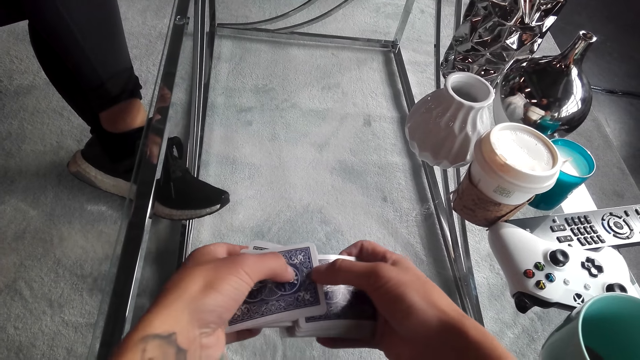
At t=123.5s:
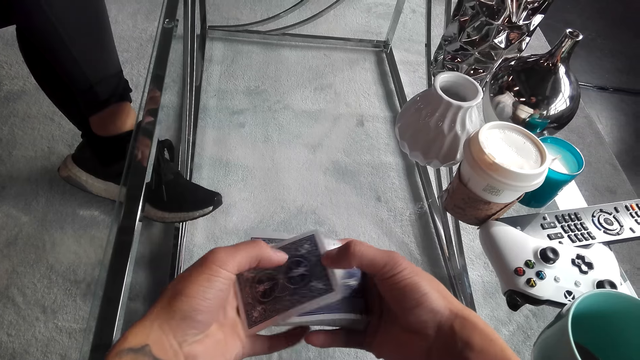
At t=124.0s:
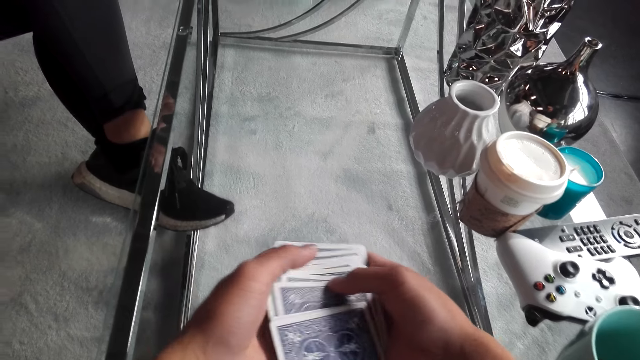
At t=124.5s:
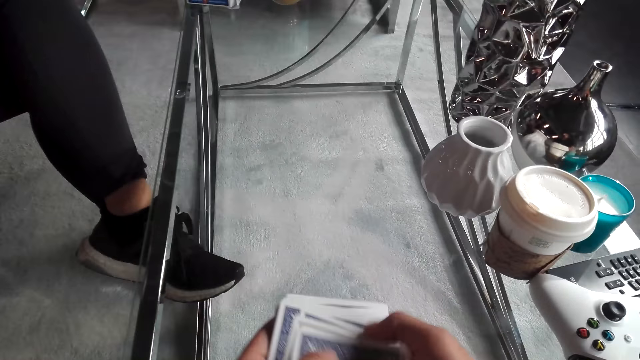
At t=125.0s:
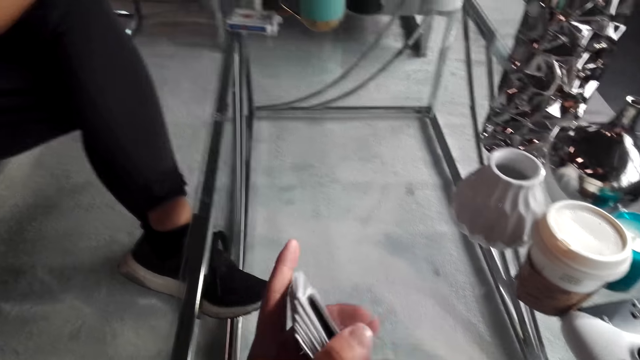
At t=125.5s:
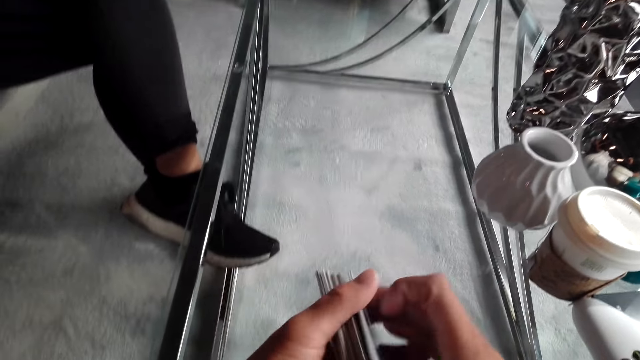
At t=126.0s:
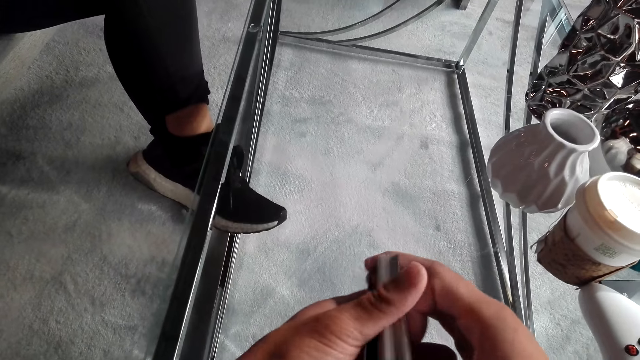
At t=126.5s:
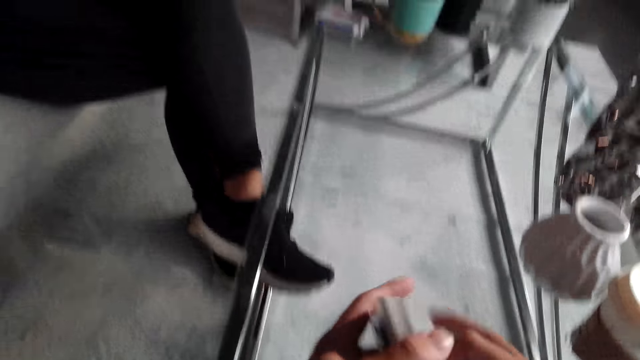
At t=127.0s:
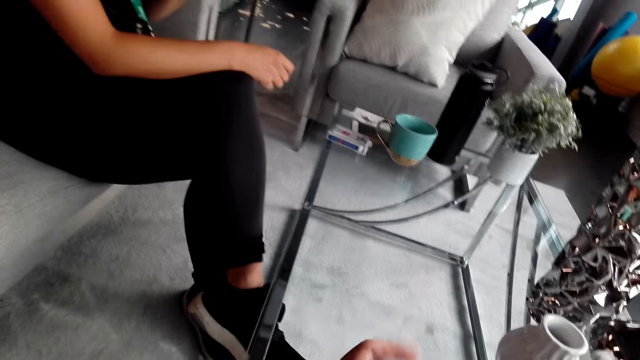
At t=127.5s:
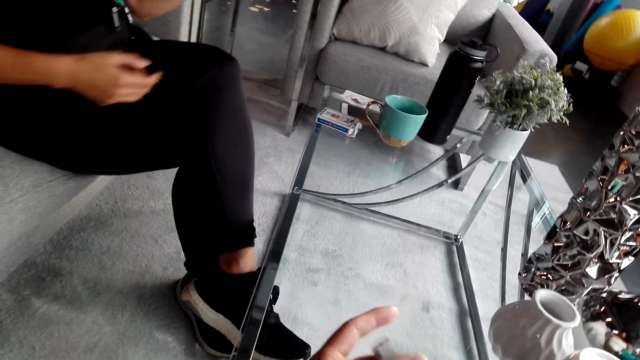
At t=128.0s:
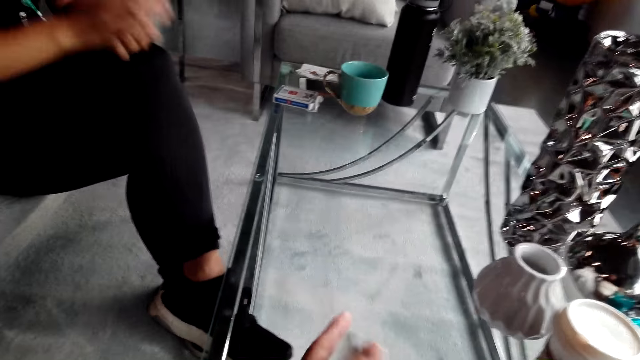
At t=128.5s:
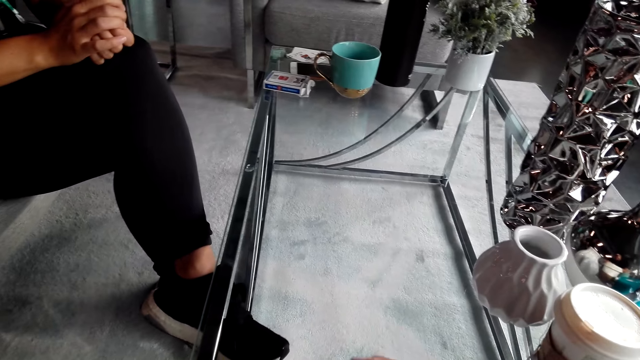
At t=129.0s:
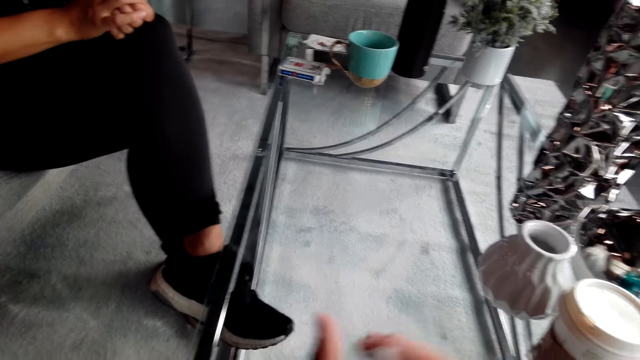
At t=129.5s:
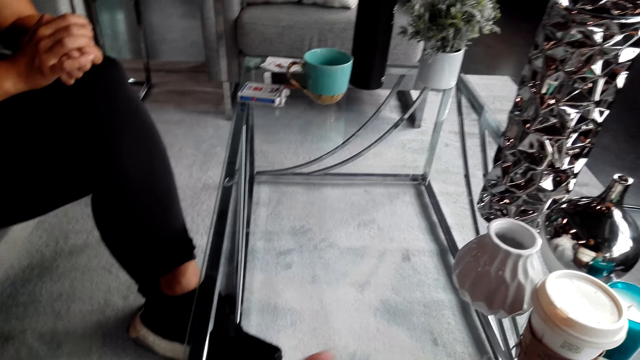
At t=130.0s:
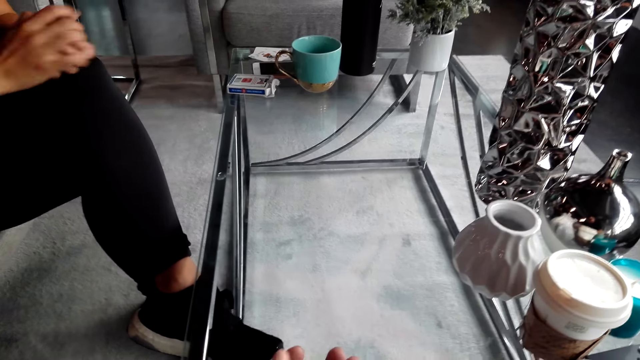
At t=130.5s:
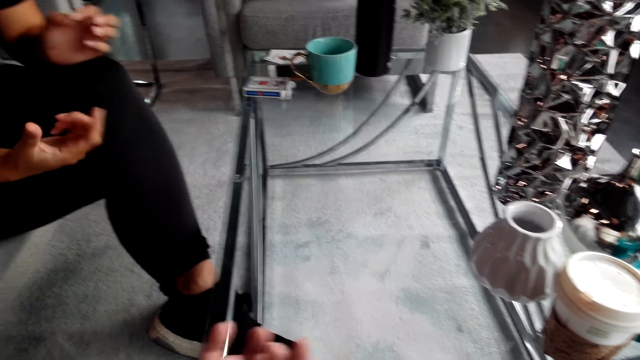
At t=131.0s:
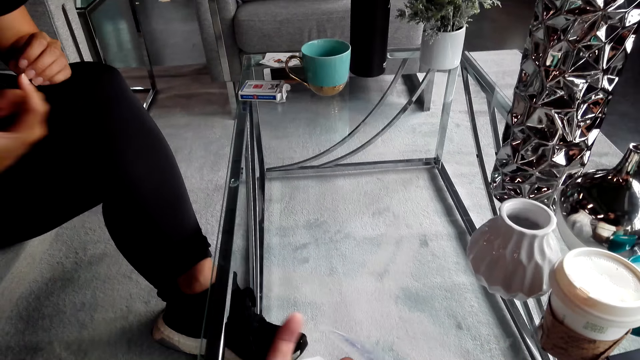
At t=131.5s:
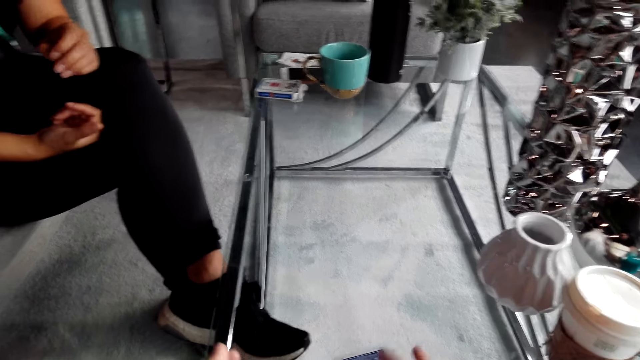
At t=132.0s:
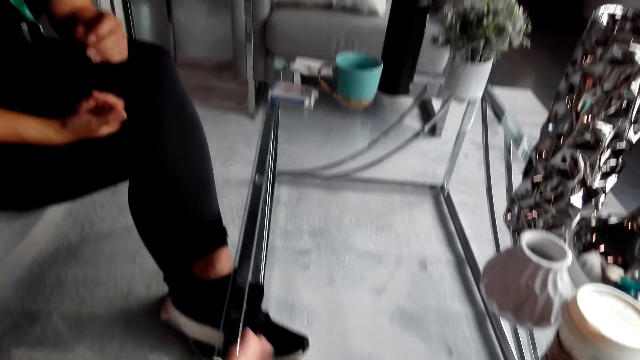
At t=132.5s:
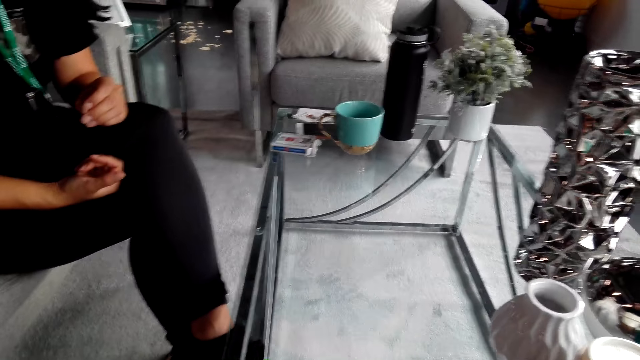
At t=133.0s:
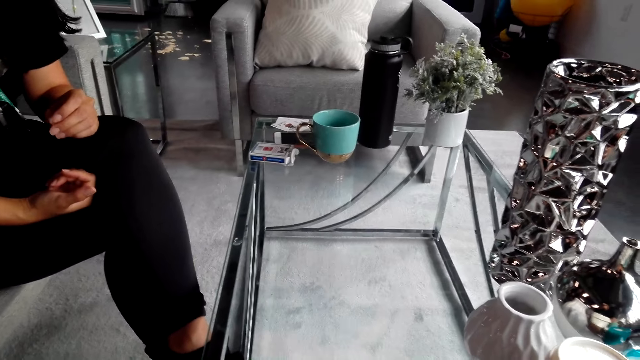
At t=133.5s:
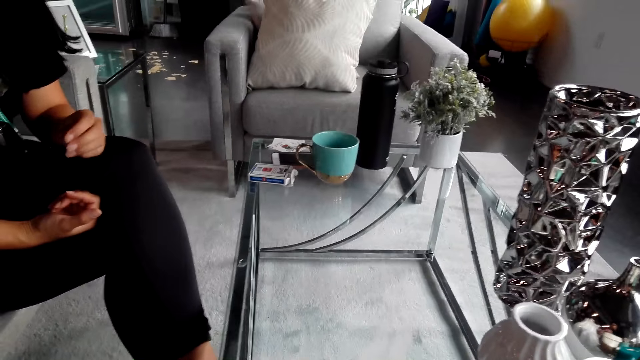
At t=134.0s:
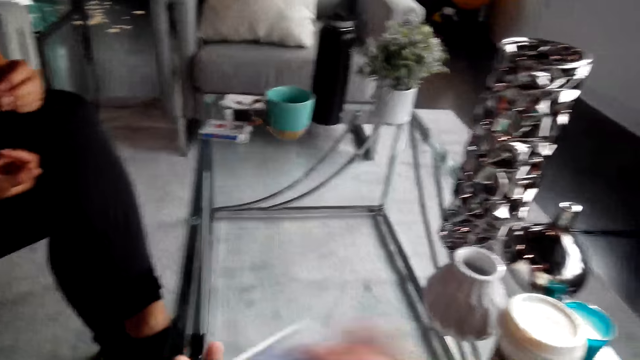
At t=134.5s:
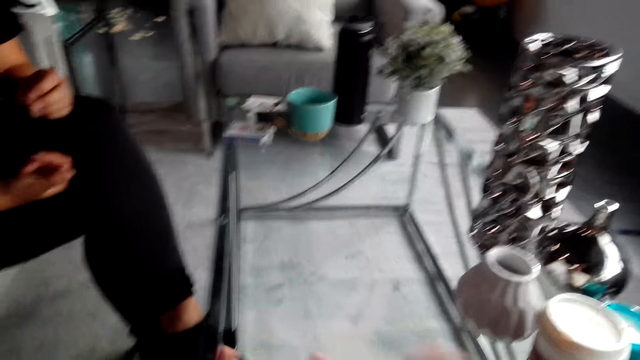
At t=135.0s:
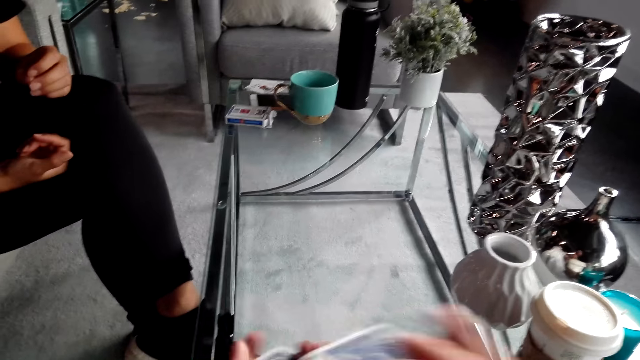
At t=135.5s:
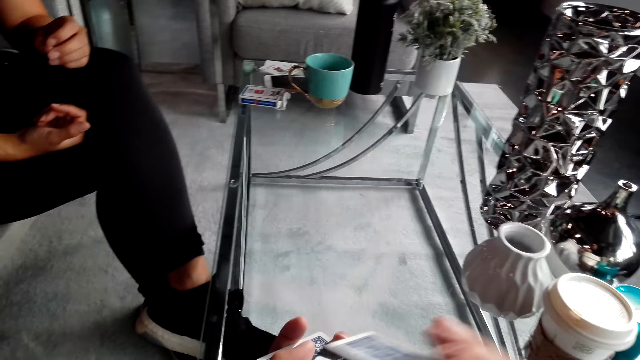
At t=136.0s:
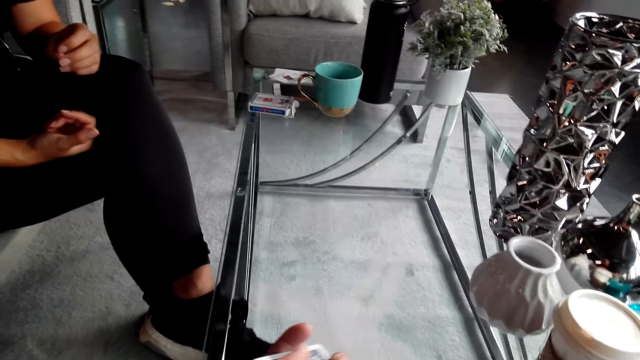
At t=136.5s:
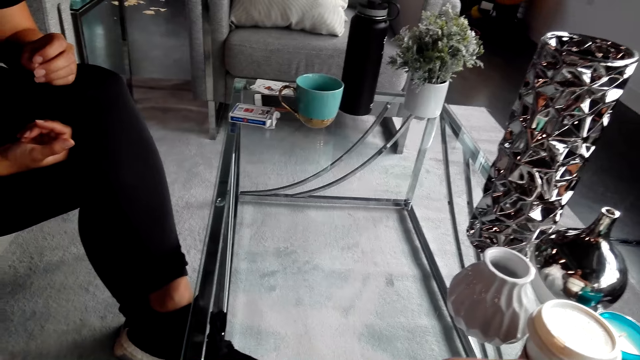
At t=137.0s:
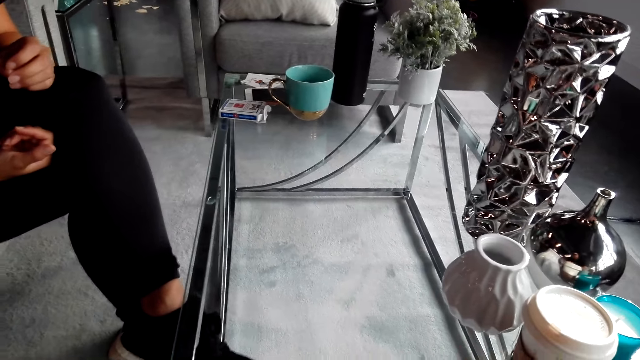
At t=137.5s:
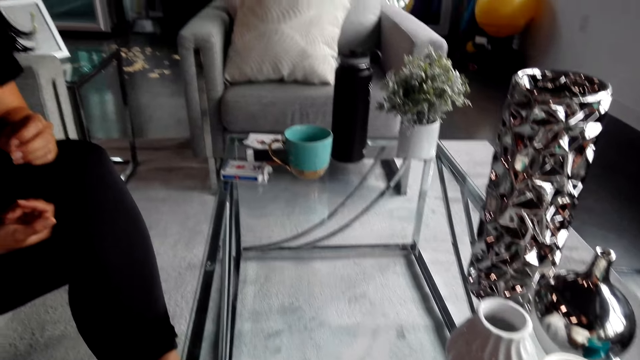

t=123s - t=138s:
The camera wearer shuffles the cards. They hold the playing cards. They turn around. They shuffle the playing cards. They turn around. A woman converses with the camera wearer. The camera wearer converses with another woman. They shuffle the cards.

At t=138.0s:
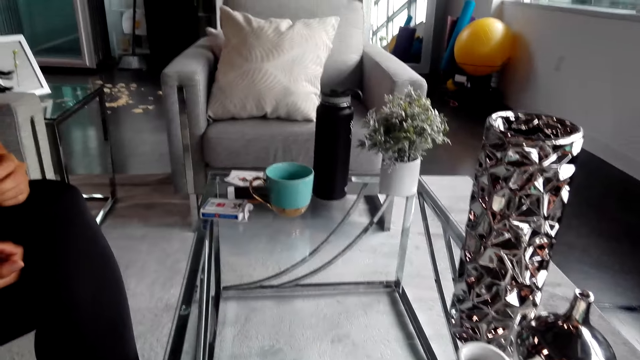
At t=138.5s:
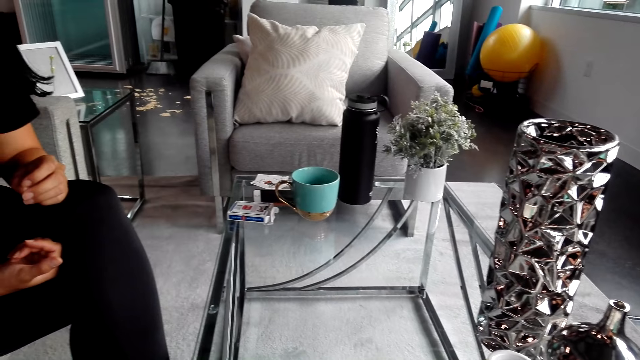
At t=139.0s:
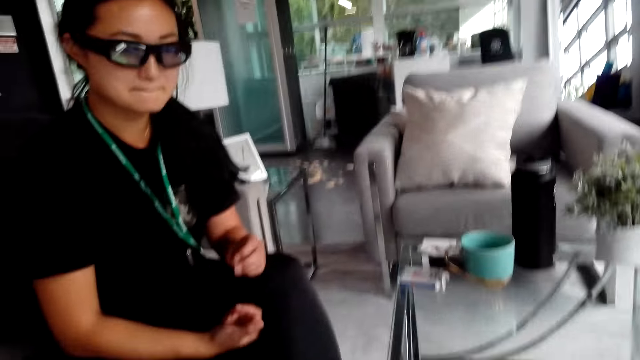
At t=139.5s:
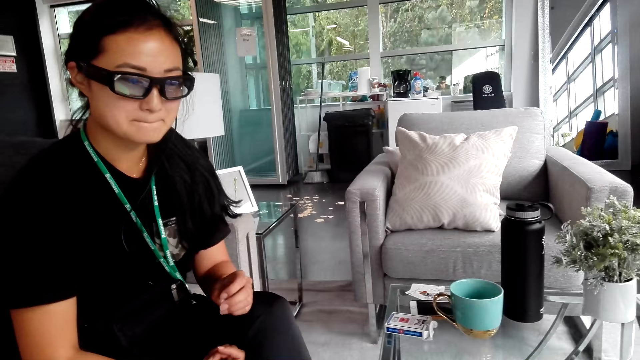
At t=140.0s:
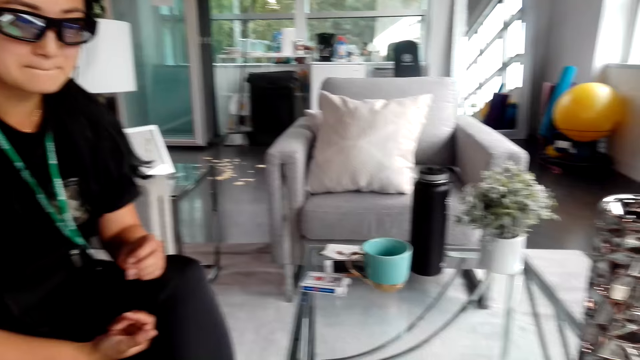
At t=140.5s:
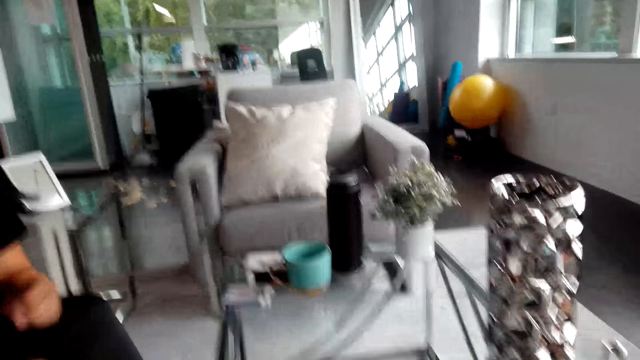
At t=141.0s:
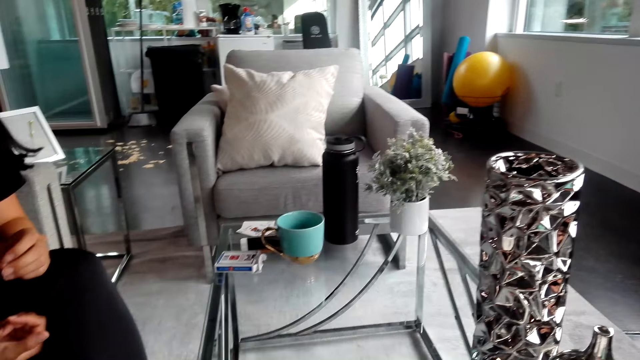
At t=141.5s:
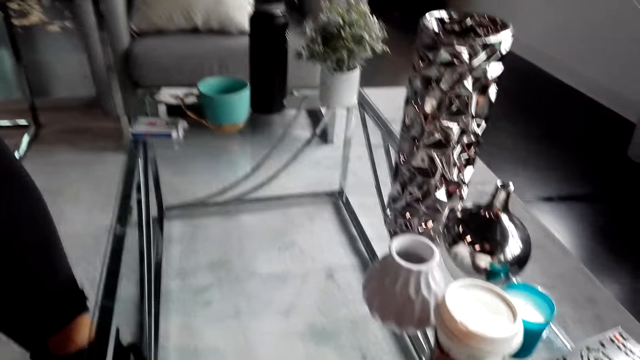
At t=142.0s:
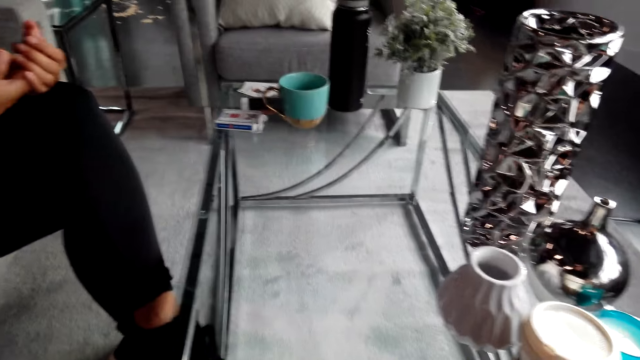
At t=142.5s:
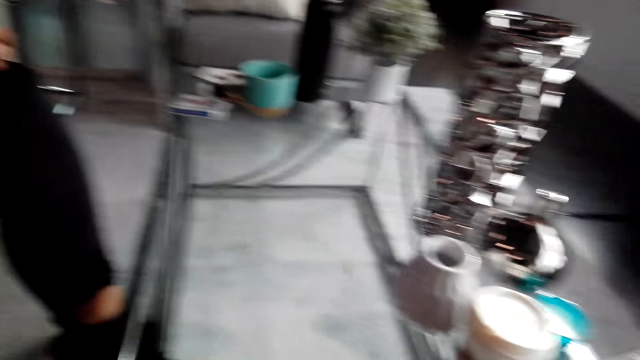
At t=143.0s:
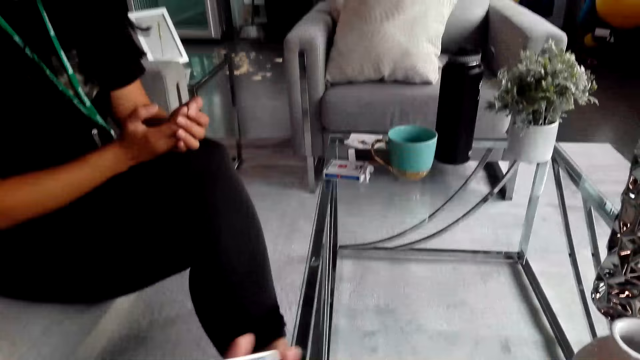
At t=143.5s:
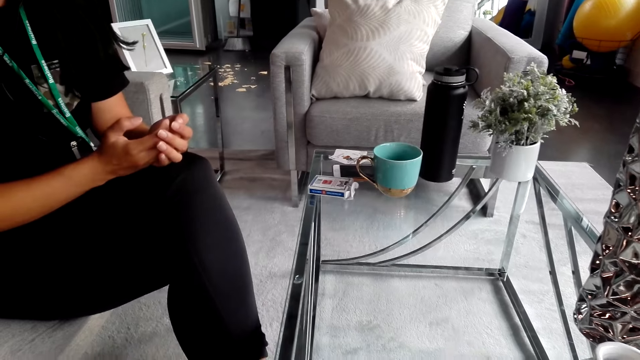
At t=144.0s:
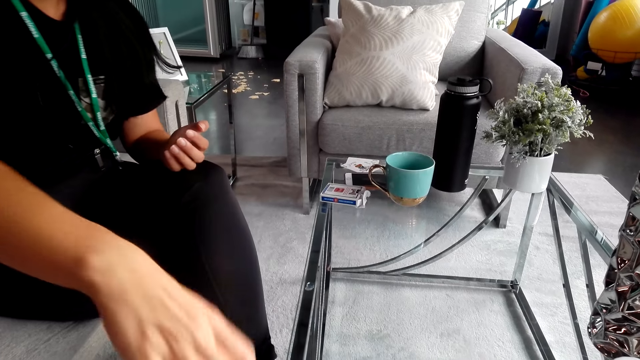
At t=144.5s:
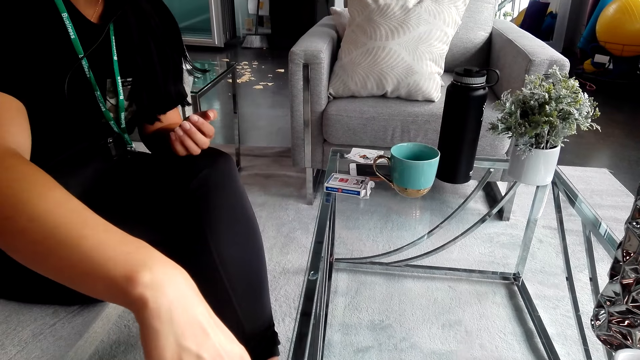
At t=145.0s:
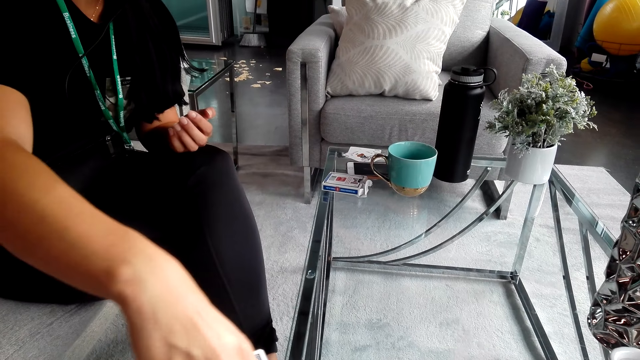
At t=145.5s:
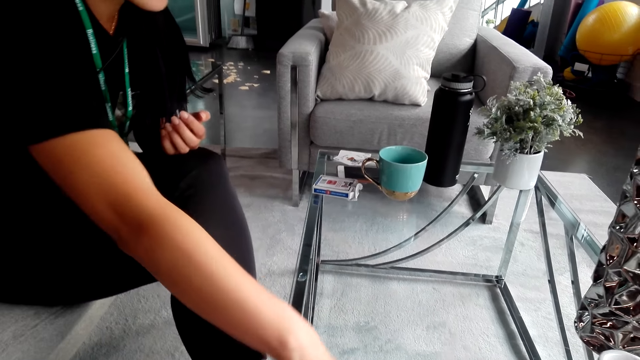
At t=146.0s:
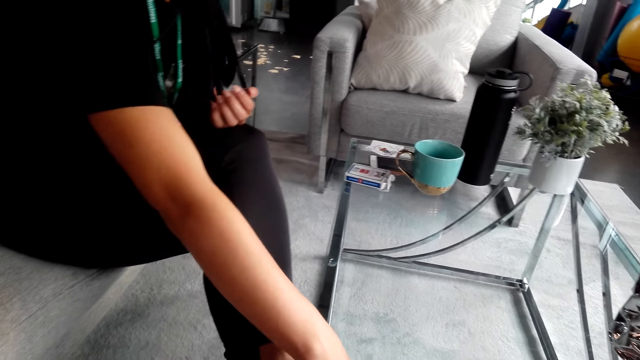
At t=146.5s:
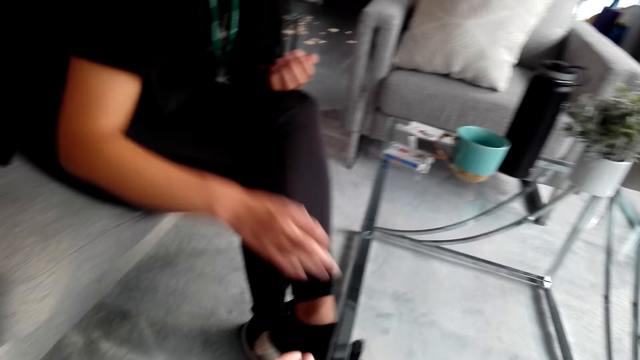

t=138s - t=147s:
The camera wearer turns around. They look at a woman. They shuffle the cards. The woman holds the playing cards.
